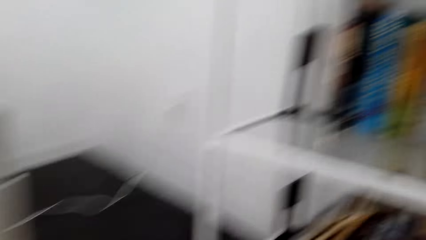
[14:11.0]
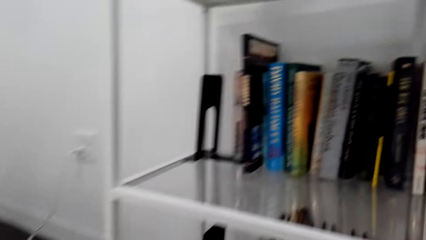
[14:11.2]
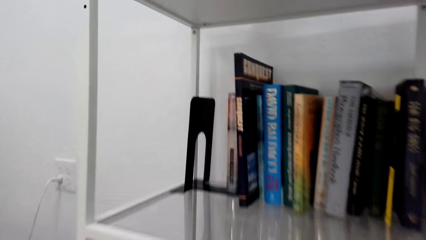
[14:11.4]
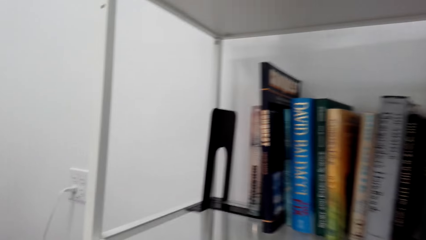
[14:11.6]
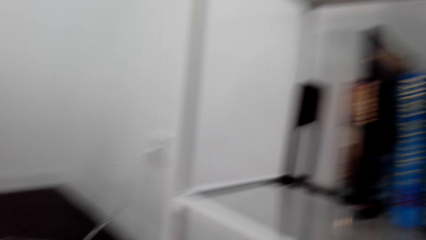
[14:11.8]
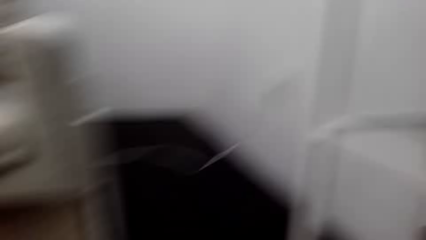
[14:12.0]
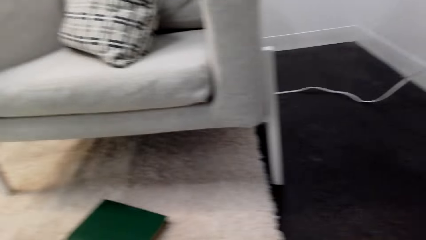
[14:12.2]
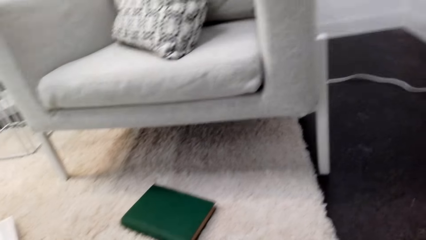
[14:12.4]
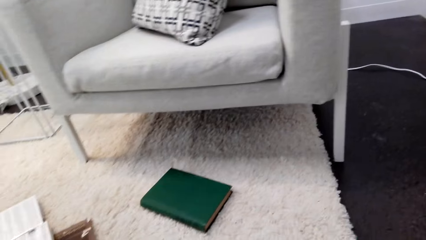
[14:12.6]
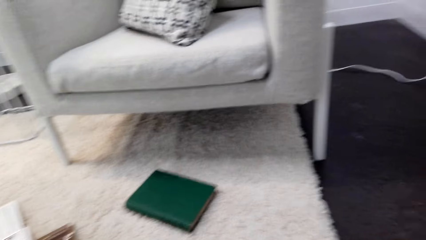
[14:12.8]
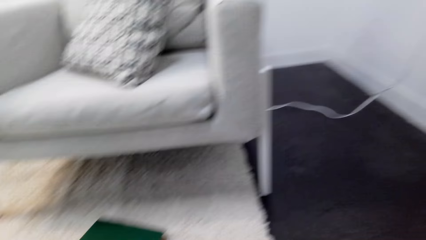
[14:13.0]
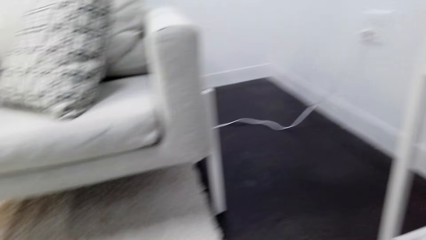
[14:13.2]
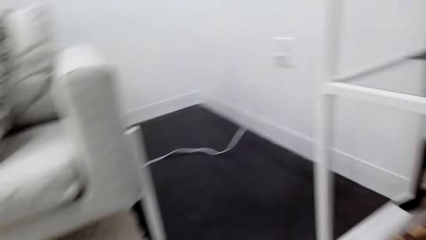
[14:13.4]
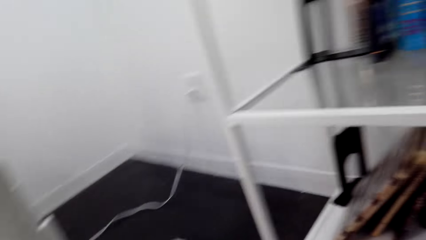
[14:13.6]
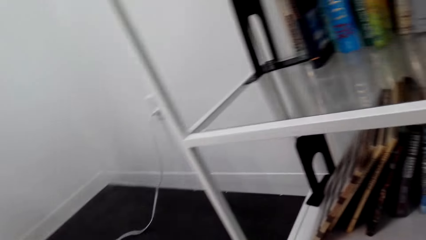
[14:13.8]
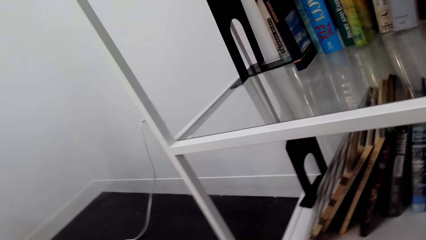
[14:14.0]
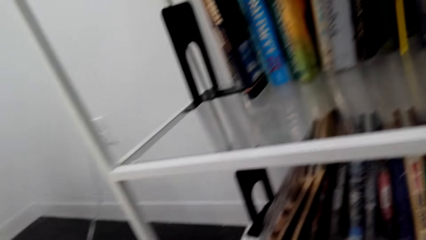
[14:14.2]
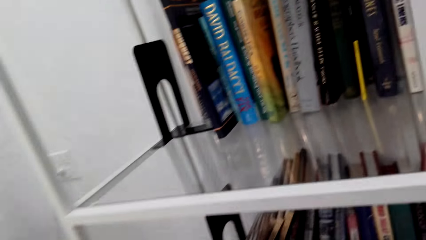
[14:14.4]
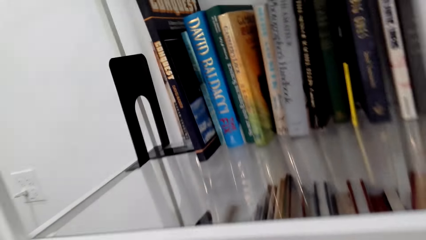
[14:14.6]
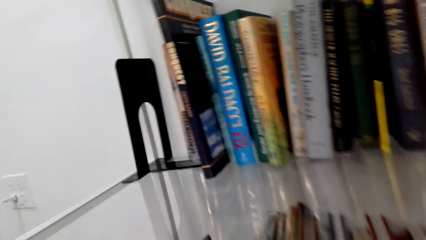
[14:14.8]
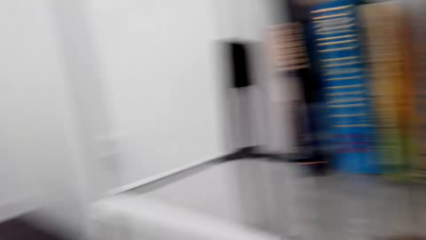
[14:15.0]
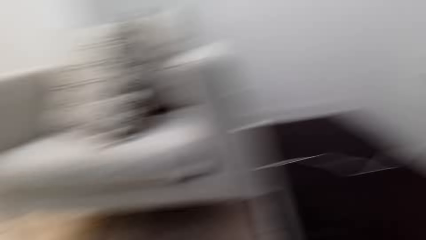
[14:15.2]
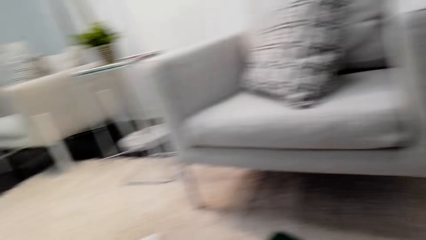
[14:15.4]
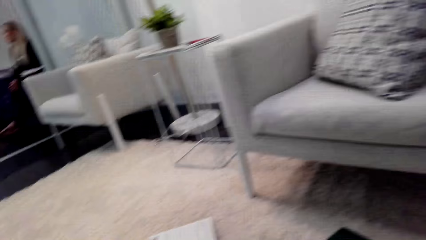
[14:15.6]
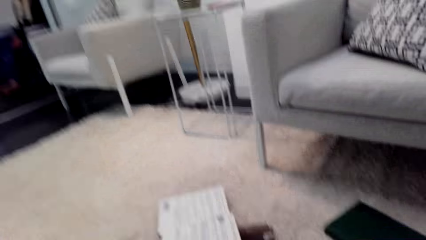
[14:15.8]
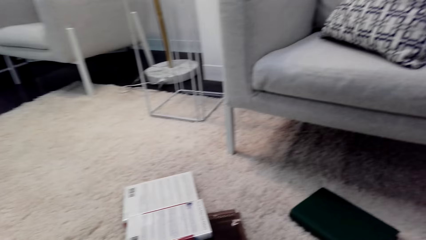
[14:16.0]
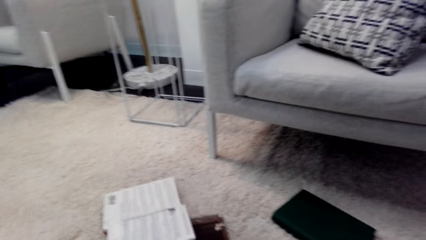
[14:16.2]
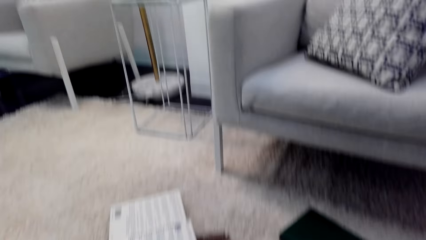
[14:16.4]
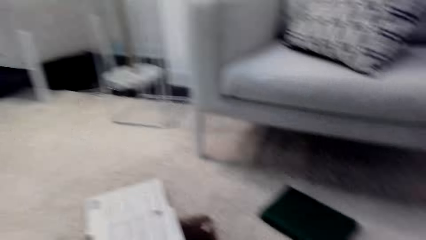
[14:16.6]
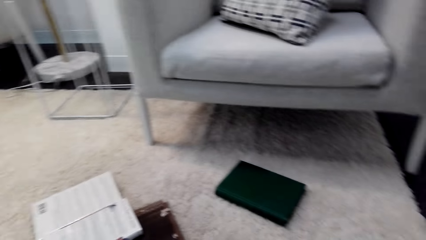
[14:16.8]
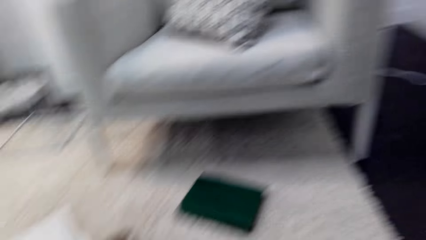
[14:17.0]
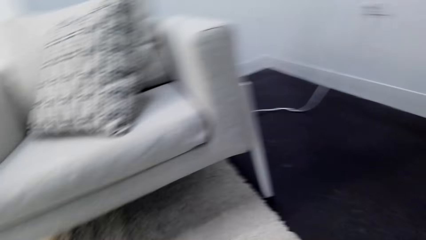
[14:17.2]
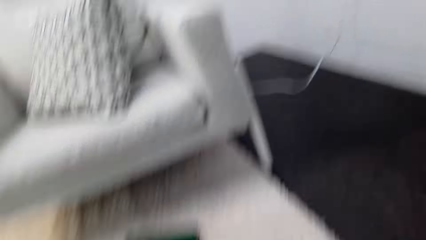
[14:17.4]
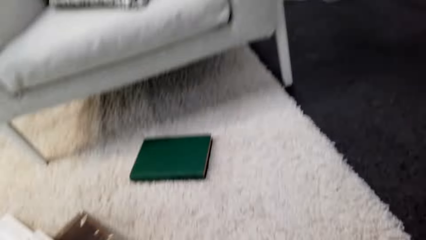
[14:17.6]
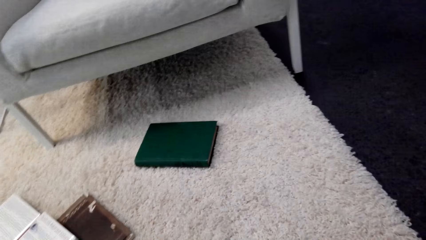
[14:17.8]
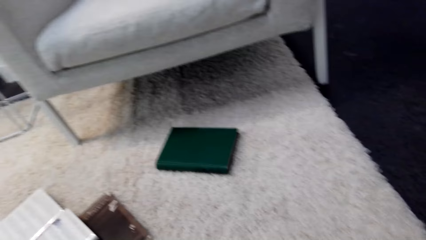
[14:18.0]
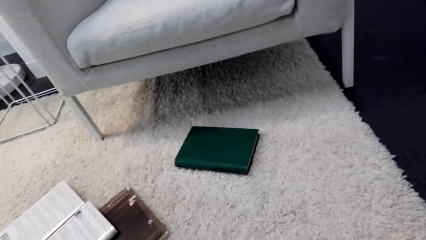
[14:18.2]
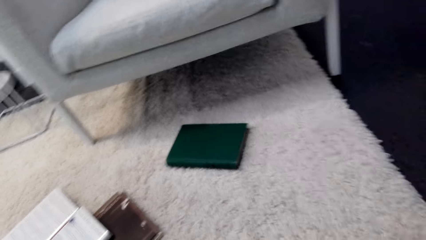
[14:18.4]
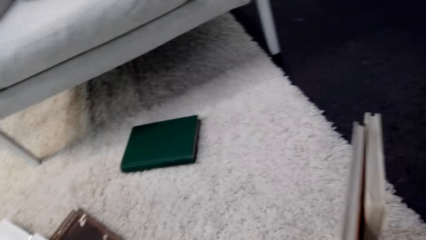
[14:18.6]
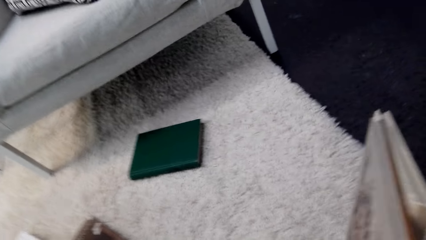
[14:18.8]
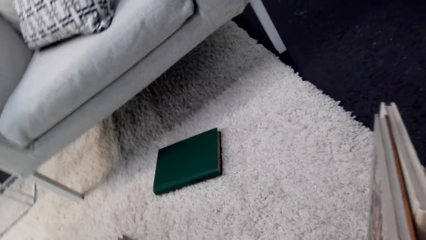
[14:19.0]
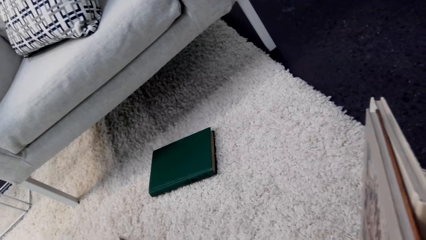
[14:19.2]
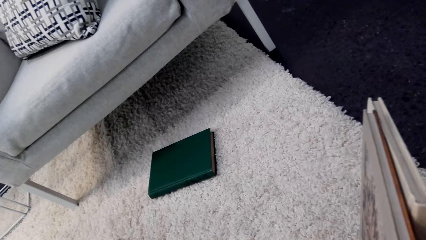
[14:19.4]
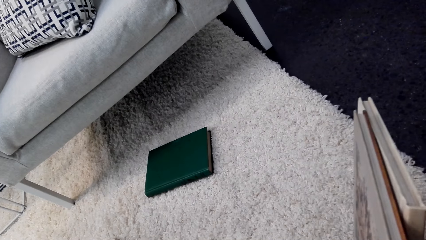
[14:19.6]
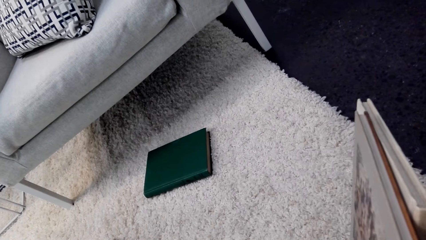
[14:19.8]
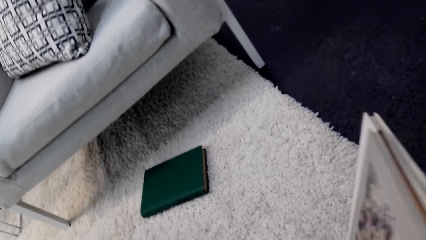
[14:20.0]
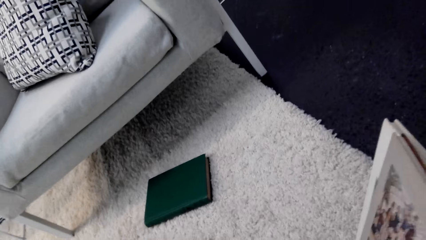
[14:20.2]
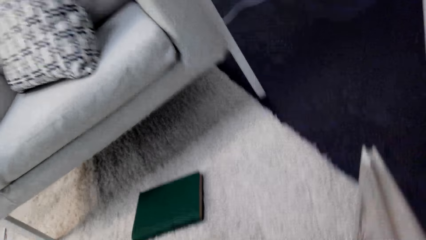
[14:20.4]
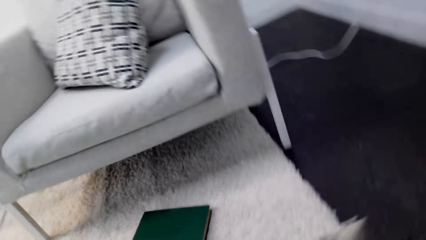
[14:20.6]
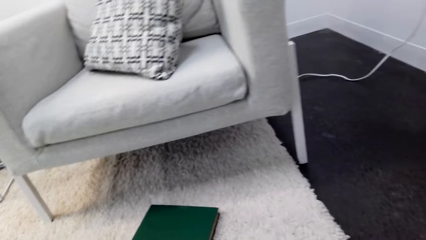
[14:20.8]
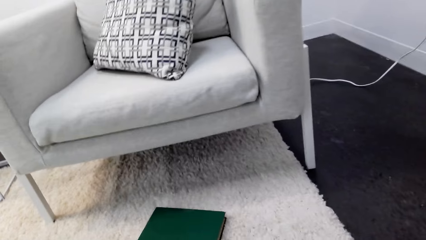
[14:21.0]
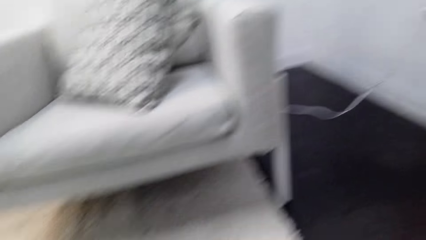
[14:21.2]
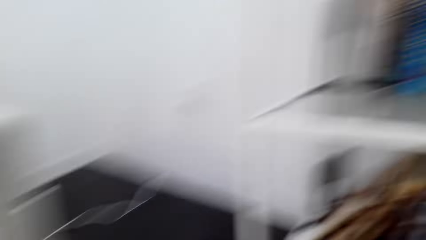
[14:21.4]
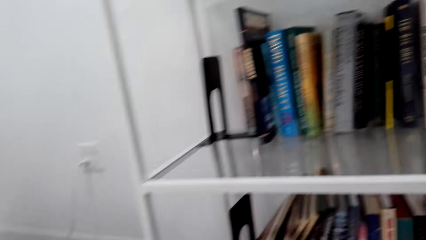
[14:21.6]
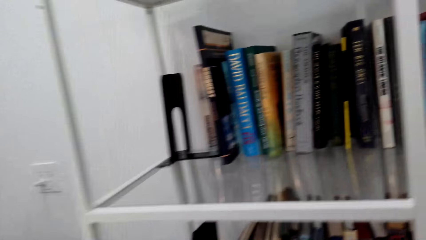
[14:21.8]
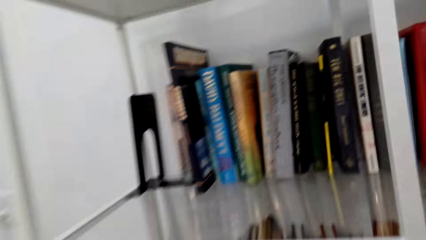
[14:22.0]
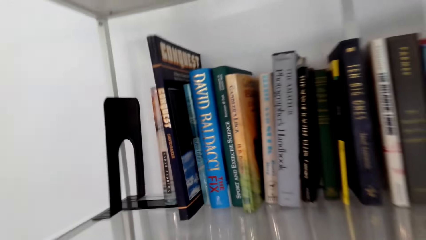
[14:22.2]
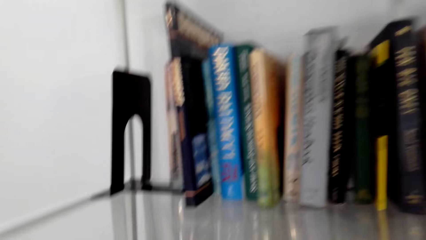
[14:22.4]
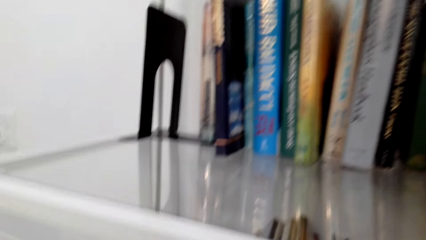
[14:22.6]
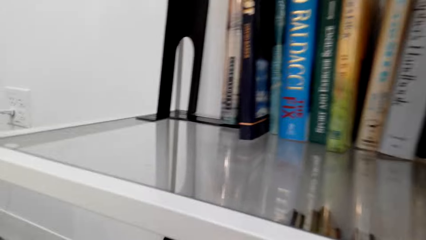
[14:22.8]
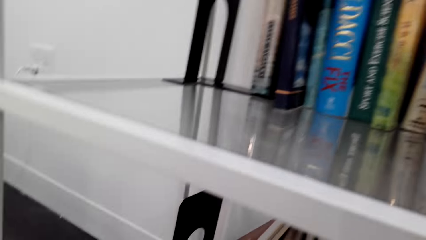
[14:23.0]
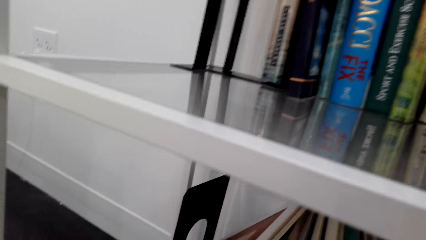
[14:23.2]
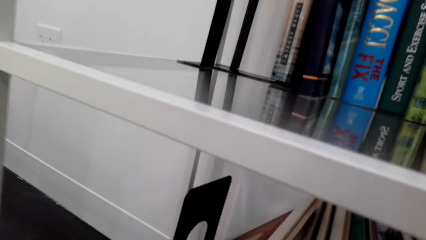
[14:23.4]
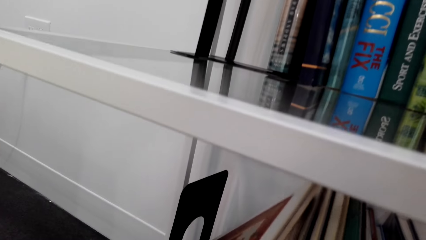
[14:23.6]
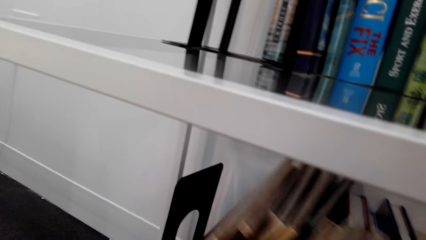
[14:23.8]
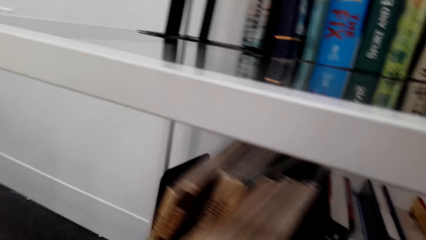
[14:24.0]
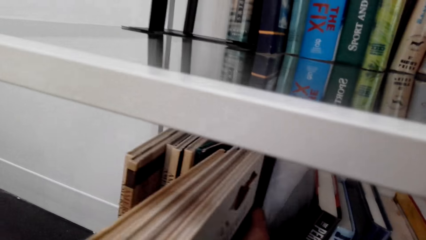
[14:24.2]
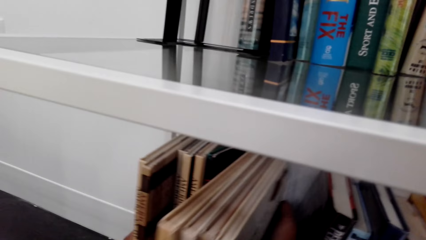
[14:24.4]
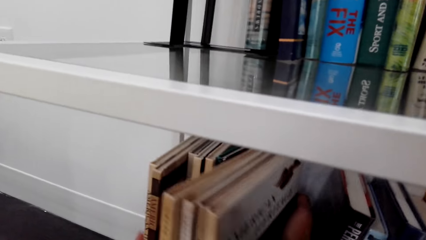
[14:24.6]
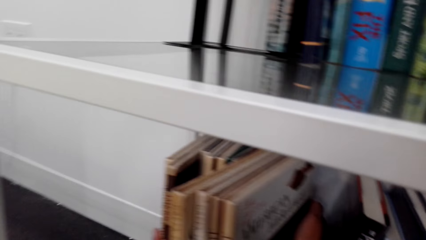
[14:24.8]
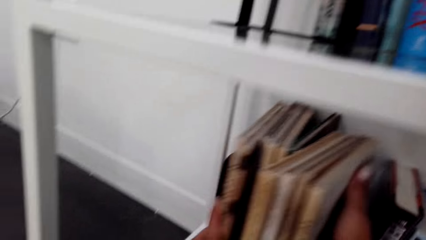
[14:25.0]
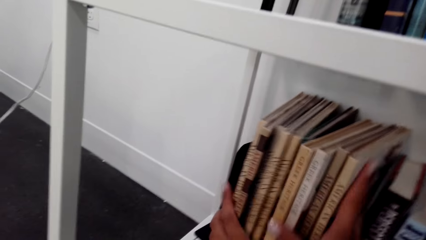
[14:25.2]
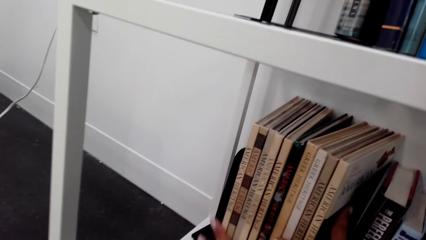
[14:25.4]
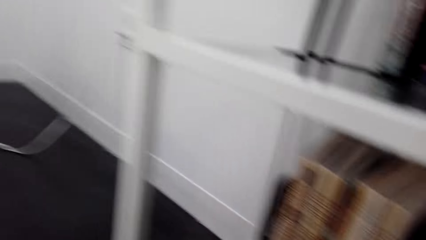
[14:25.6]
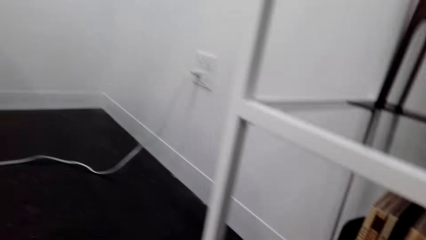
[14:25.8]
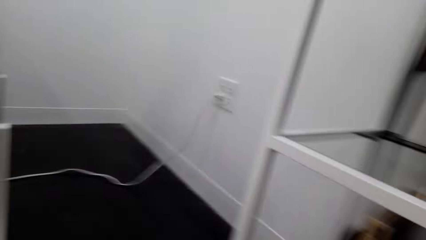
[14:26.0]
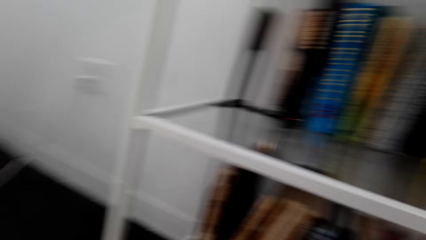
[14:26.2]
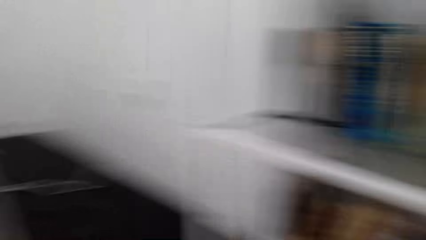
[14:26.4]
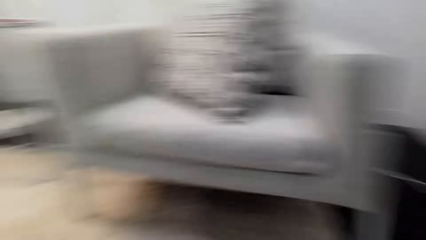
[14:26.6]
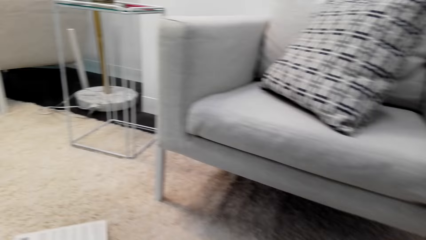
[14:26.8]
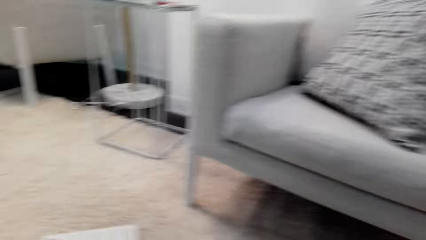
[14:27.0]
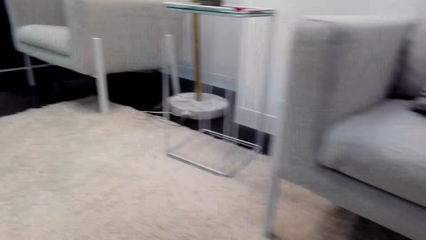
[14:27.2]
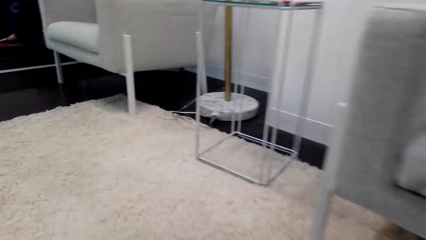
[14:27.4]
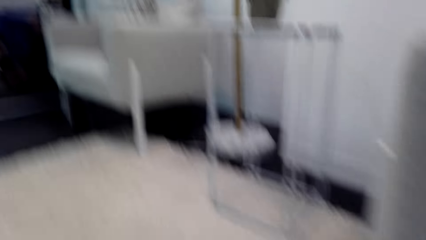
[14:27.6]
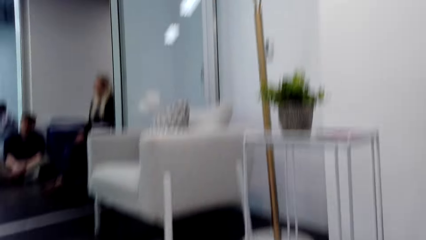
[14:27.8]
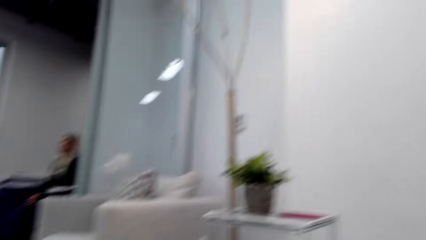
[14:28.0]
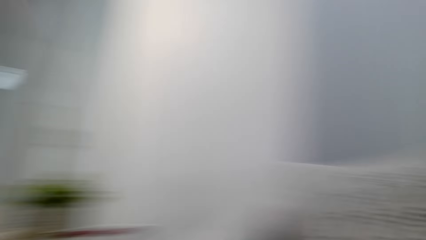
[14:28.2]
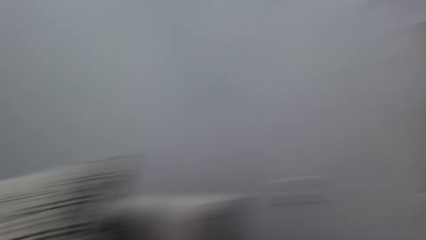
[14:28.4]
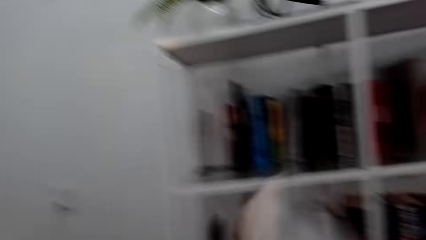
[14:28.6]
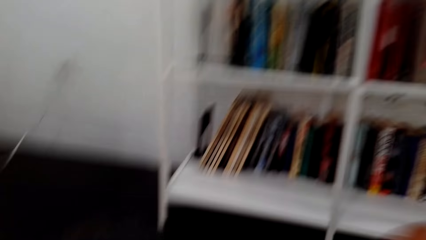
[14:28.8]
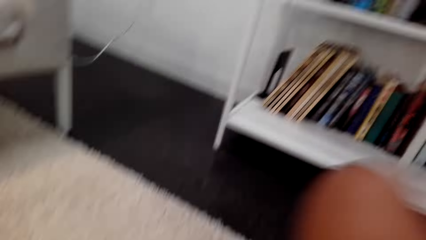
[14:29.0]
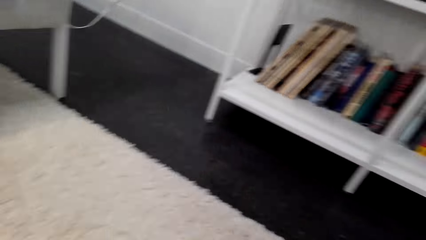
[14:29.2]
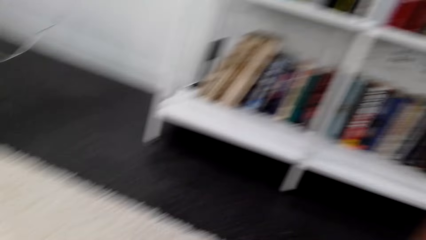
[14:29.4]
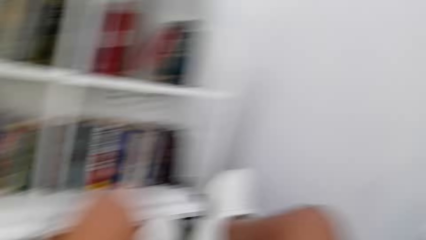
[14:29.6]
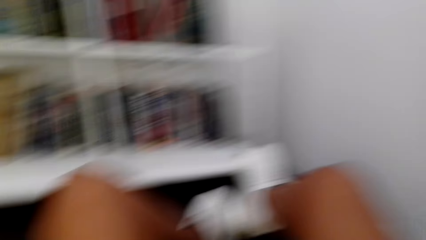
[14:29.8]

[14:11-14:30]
The camera wearer looks around. They hold books. They move forward. They put the books on the shelf. They look around.
